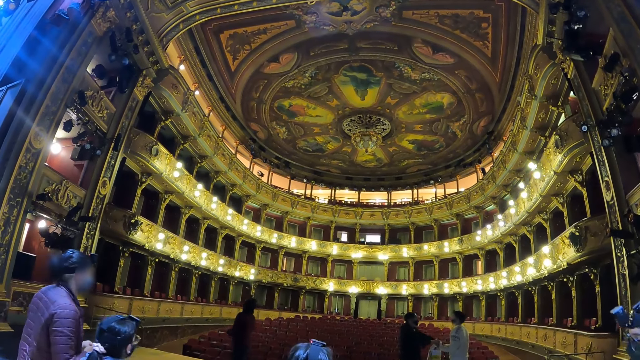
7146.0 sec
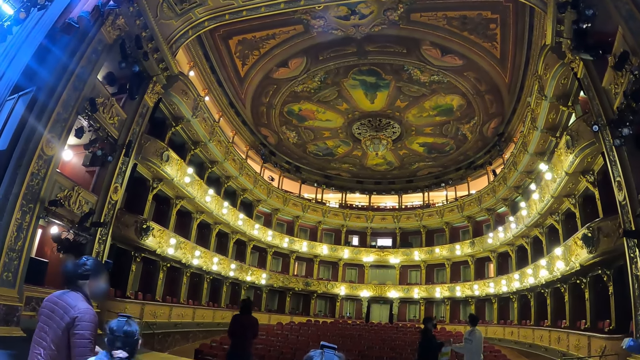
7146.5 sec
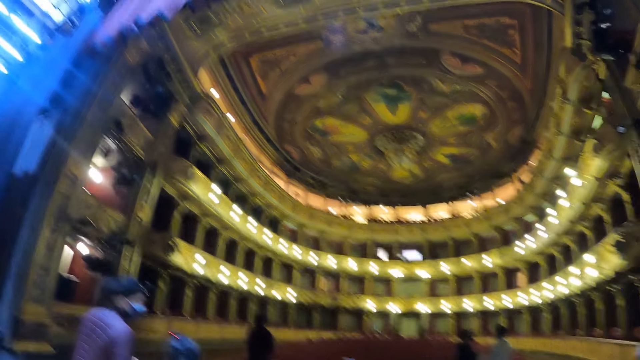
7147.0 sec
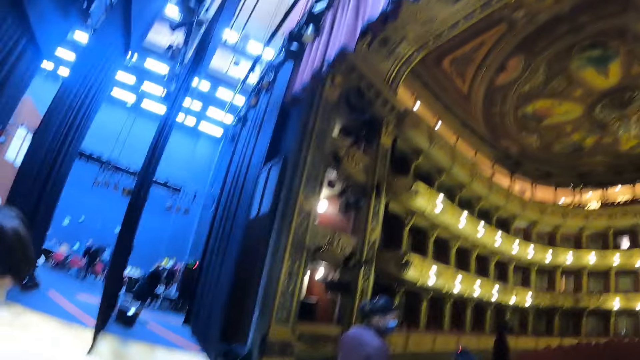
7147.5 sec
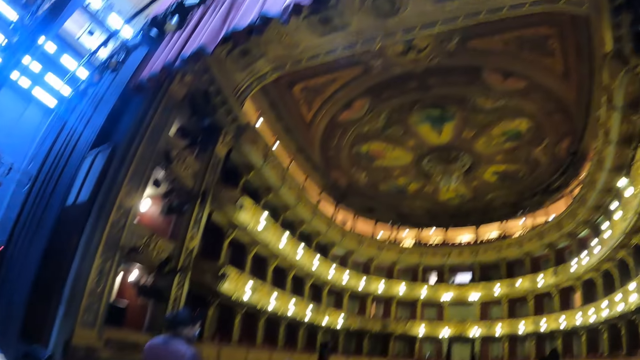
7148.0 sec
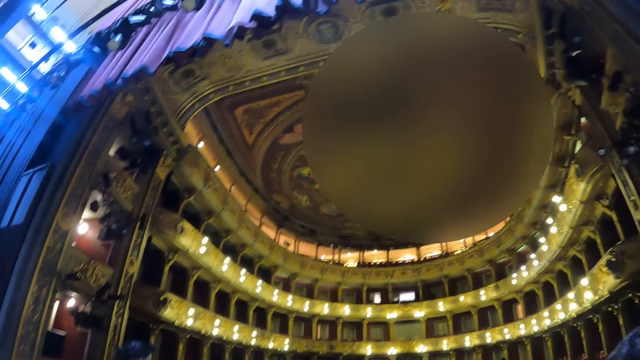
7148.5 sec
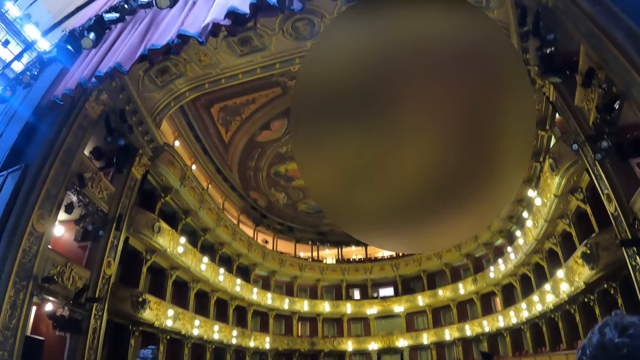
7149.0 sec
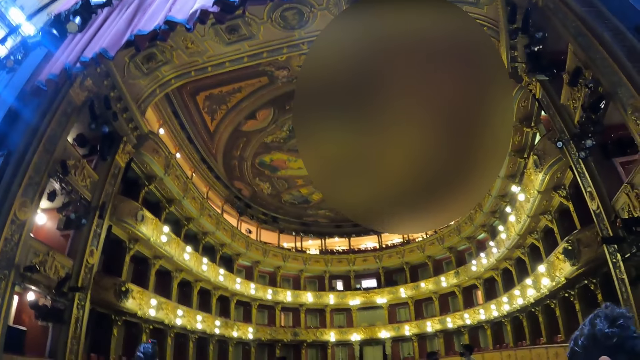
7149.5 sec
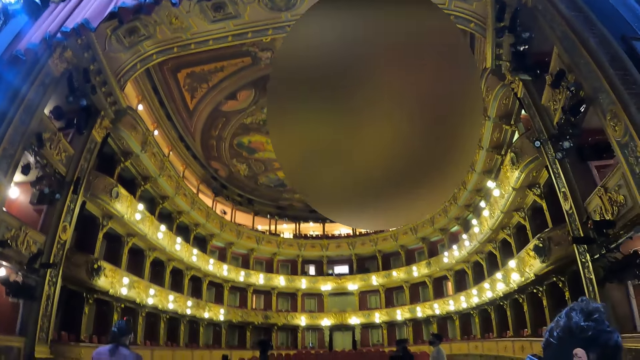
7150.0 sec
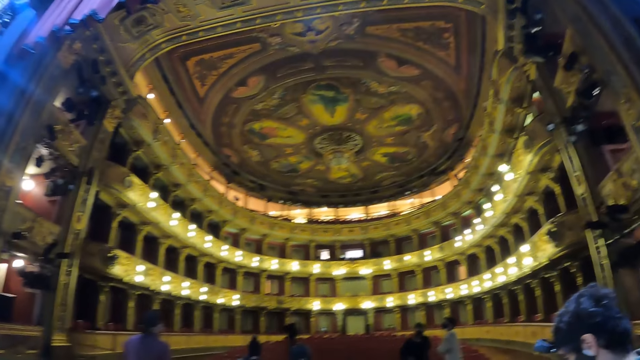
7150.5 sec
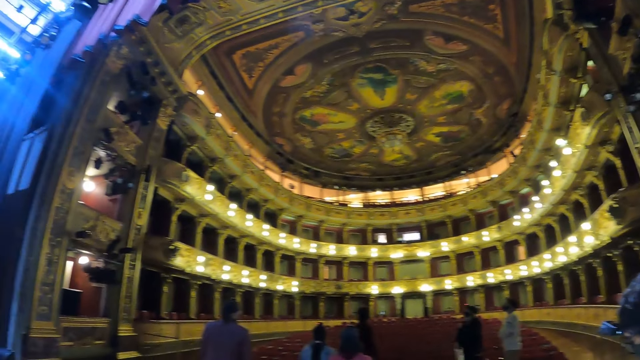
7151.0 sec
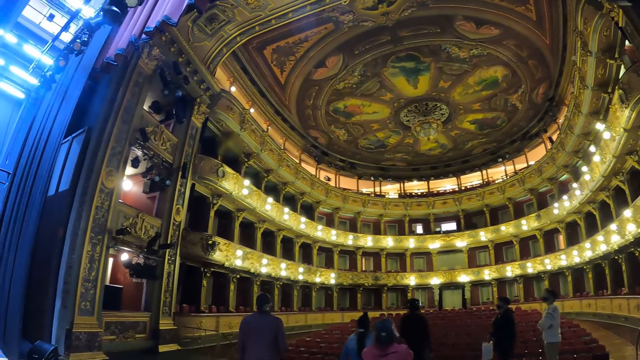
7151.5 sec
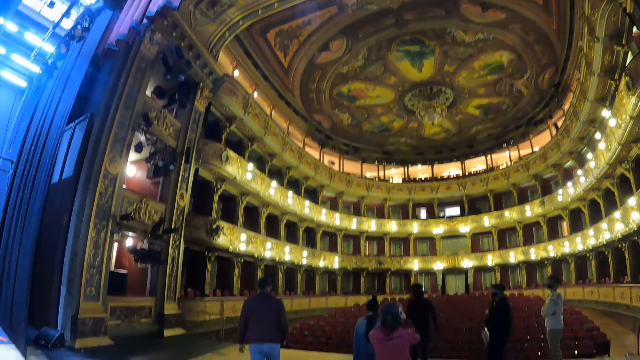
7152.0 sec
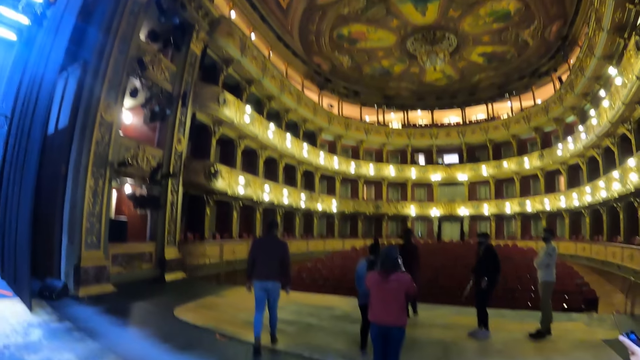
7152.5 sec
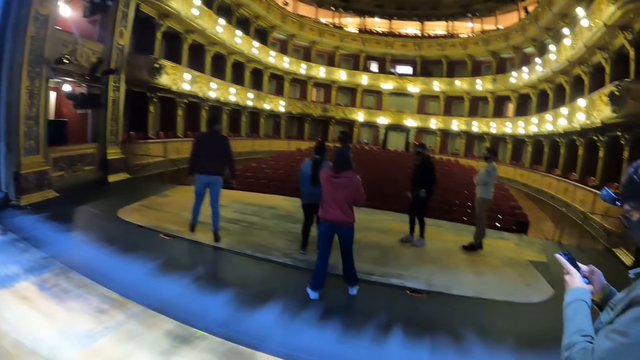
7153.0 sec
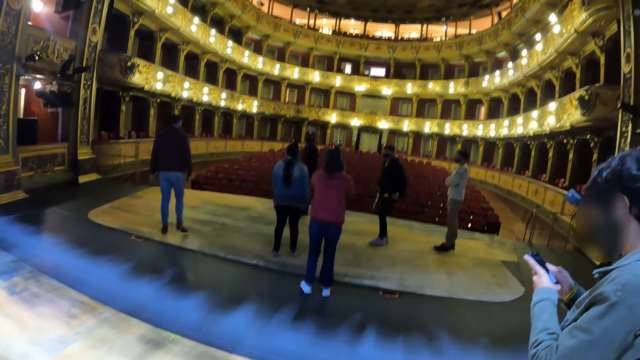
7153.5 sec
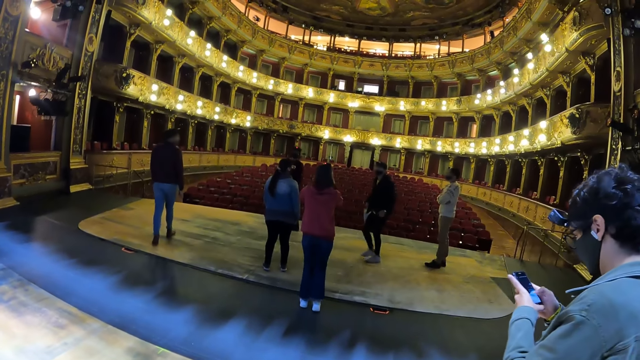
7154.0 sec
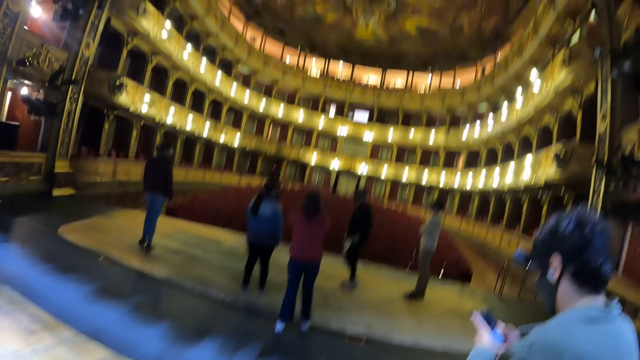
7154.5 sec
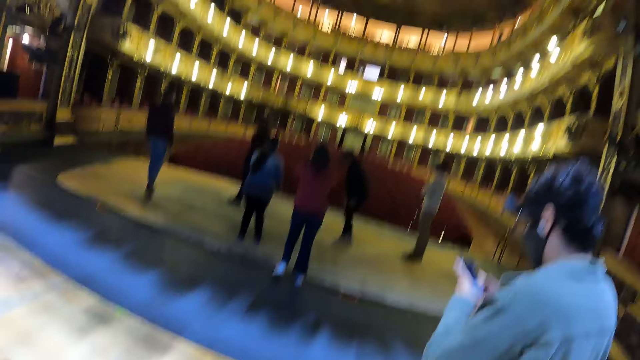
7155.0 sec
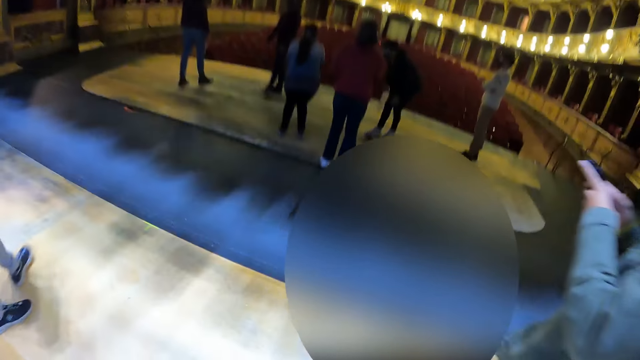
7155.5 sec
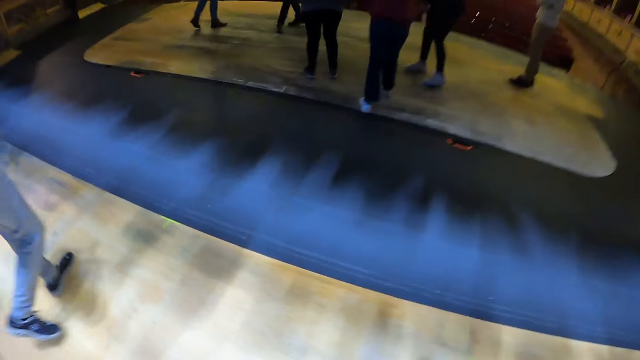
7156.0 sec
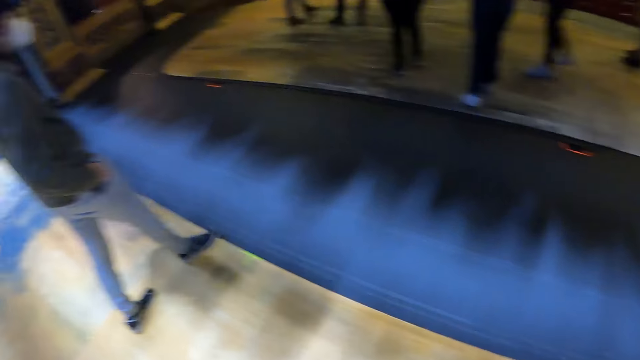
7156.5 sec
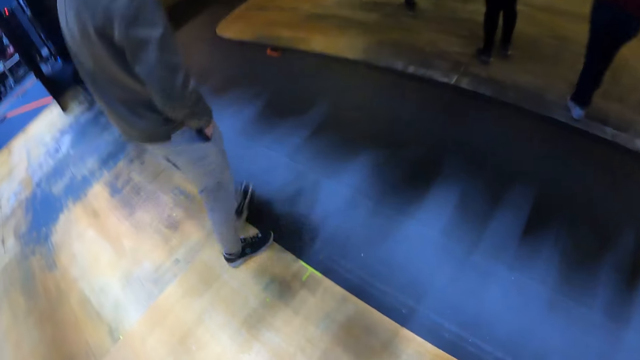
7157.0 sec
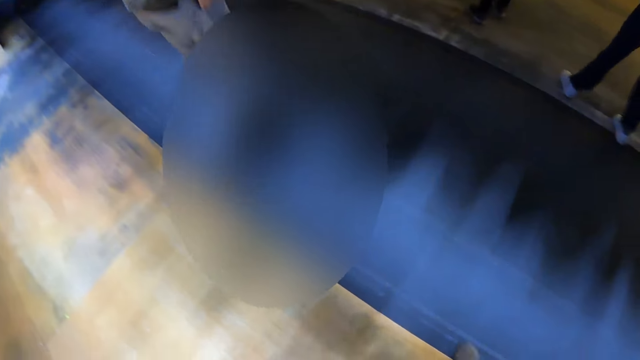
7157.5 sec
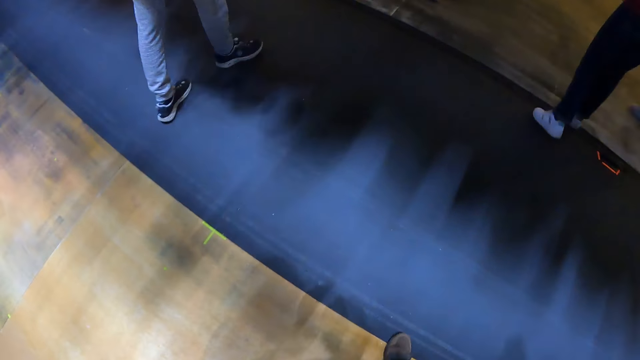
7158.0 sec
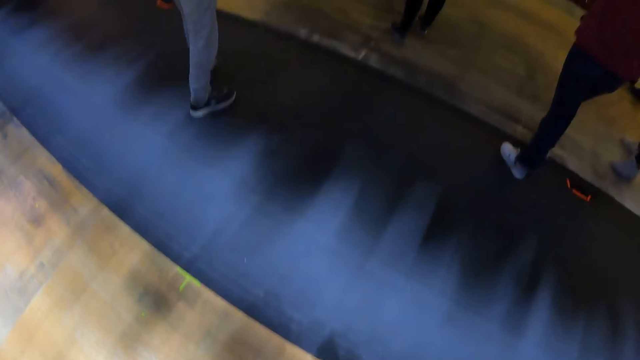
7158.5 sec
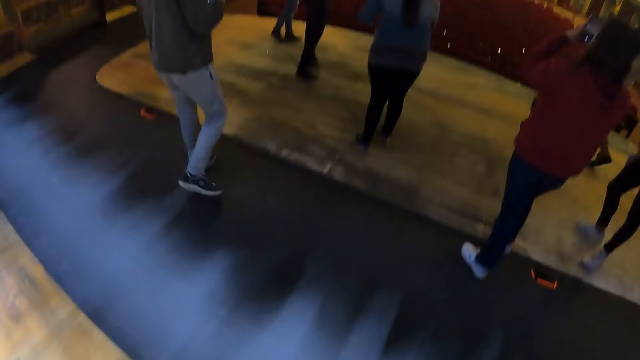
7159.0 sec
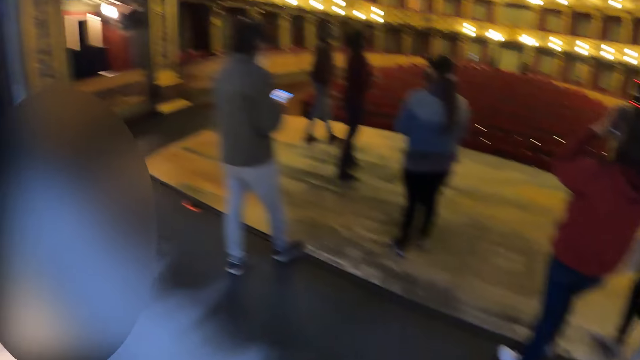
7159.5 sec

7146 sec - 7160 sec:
The camera wearer turns around a room. They look at the decoration. They look at the people. They walk in the room.

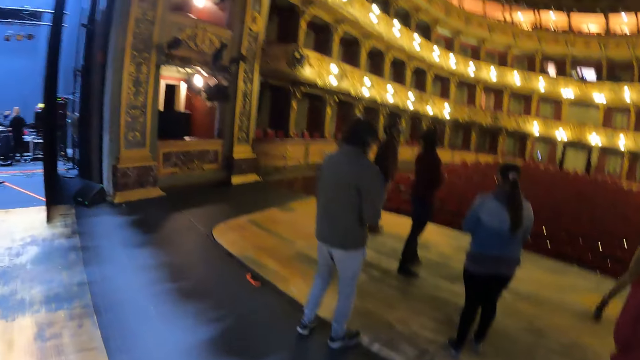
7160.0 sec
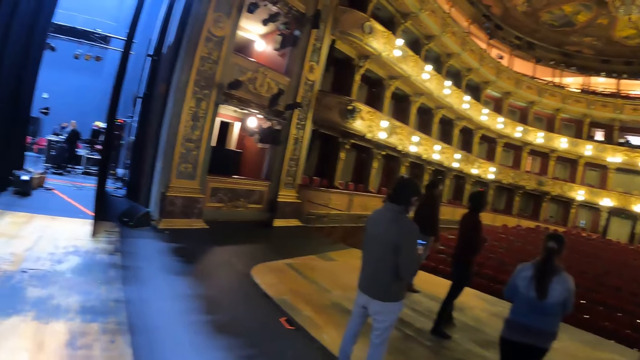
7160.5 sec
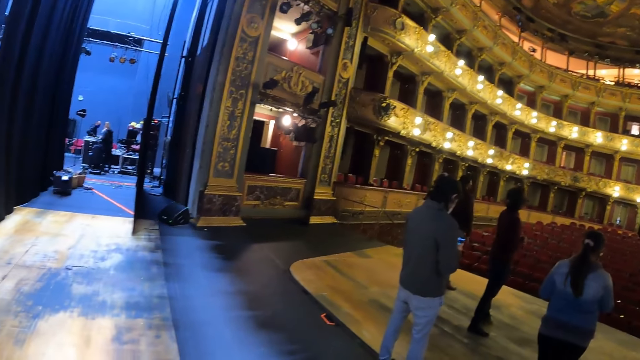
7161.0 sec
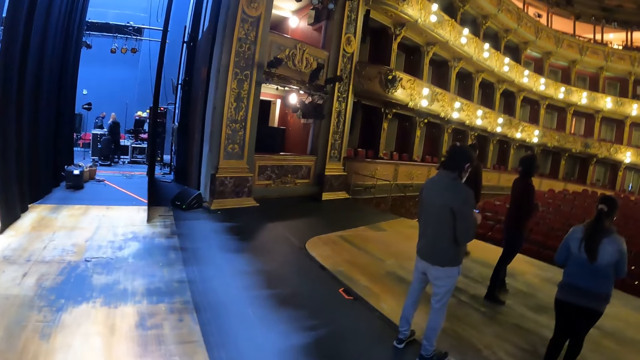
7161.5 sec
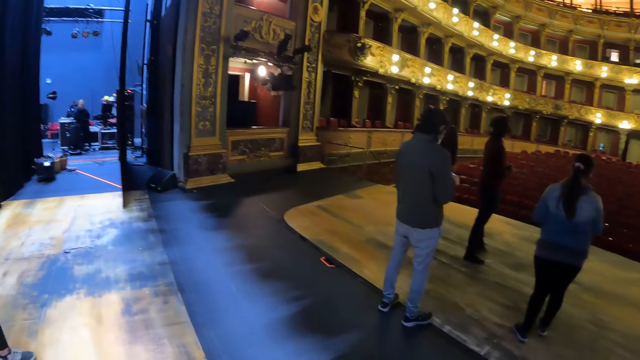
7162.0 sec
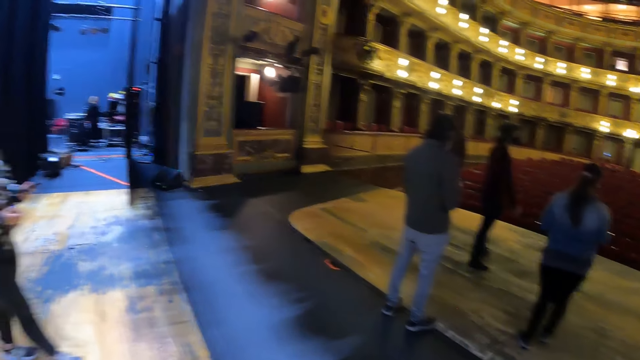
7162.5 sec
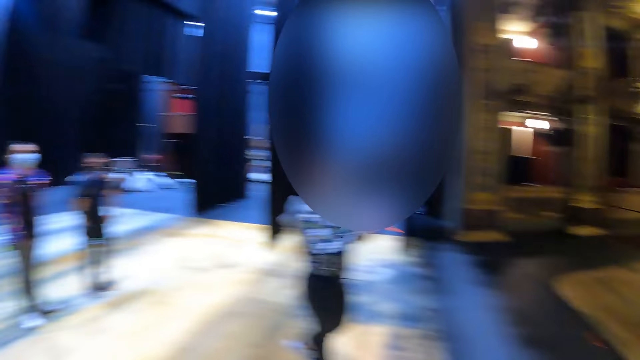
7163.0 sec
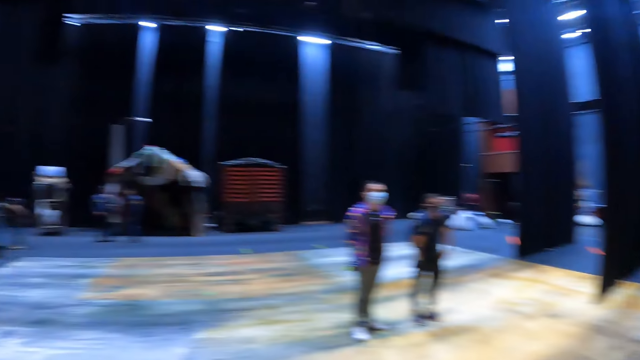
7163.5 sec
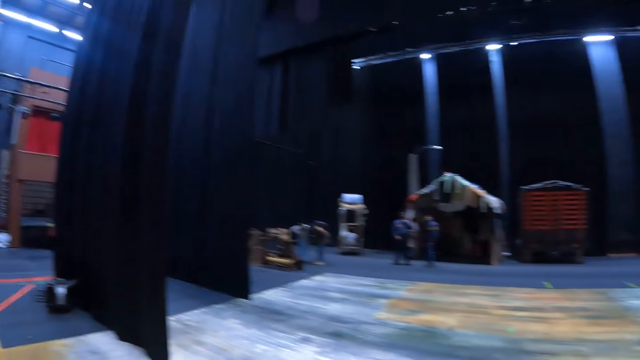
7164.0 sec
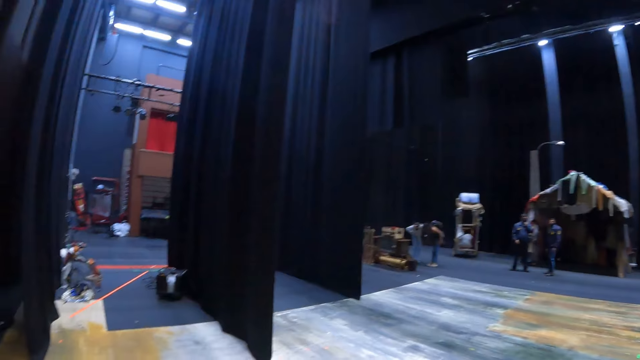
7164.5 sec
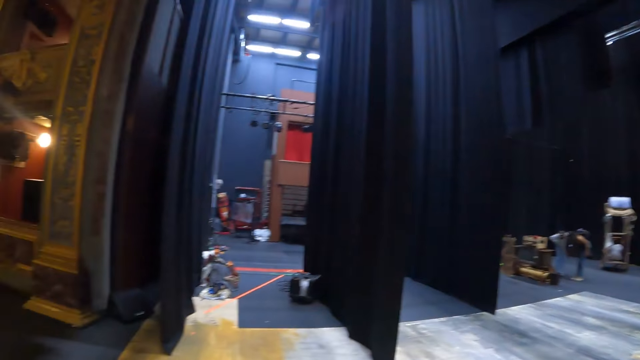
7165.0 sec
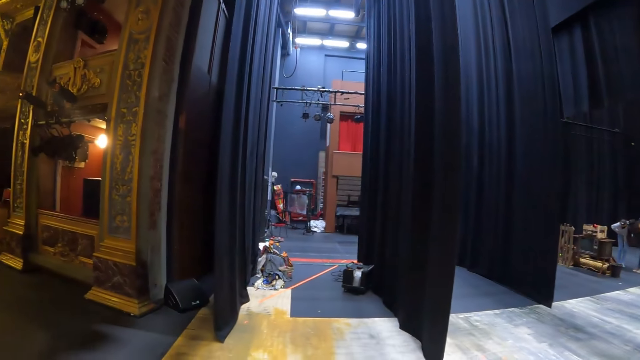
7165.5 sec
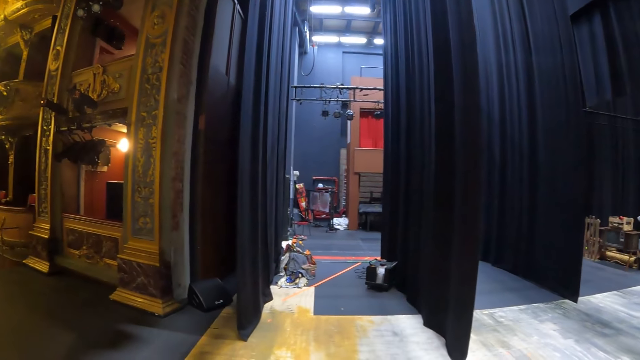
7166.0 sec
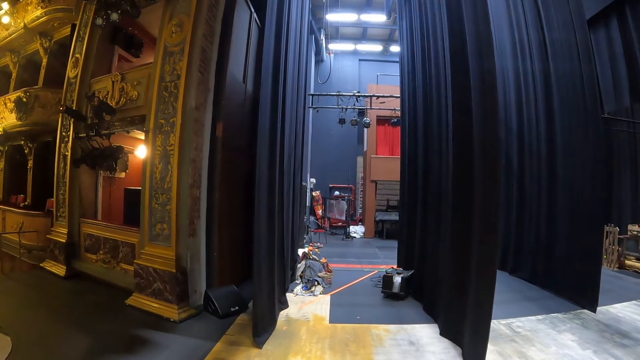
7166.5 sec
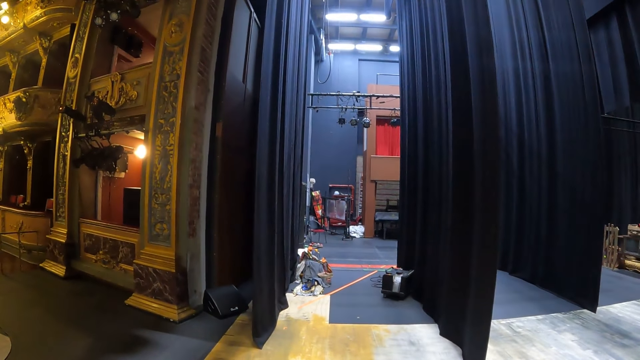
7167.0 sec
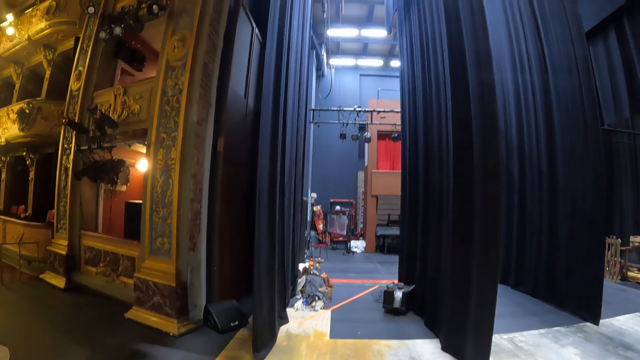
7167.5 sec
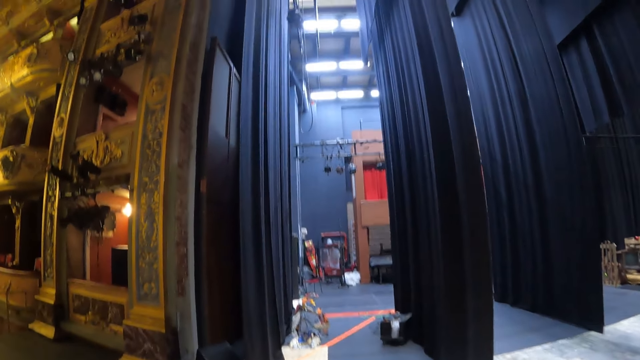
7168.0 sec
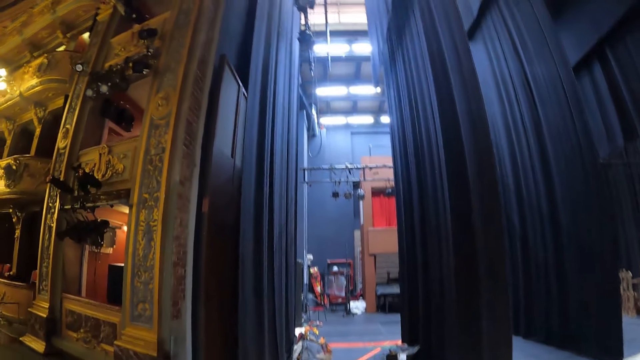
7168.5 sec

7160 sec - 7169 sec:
The camera wearer looks at the people. They turn around a room. They look outside.
